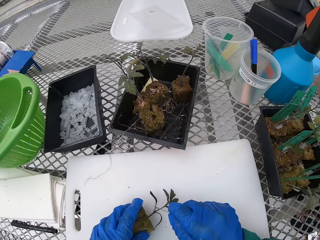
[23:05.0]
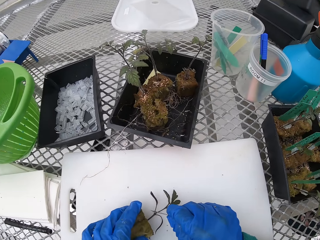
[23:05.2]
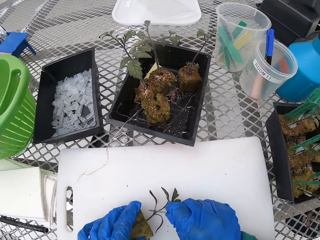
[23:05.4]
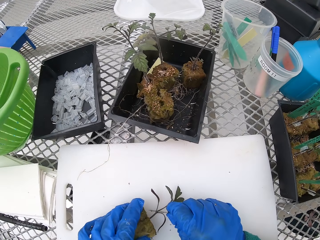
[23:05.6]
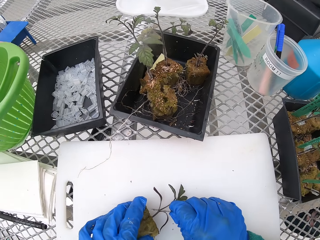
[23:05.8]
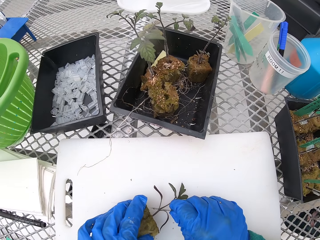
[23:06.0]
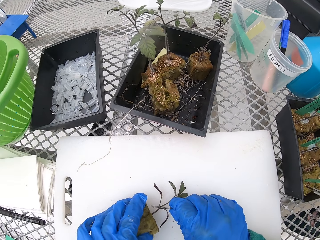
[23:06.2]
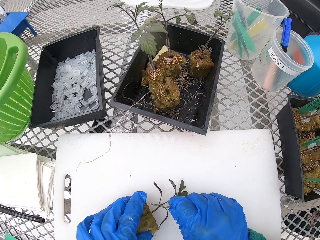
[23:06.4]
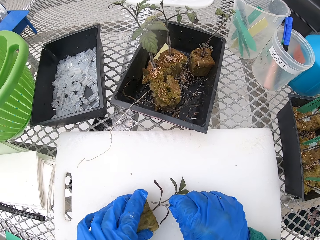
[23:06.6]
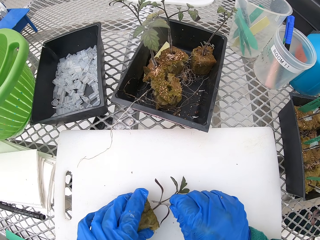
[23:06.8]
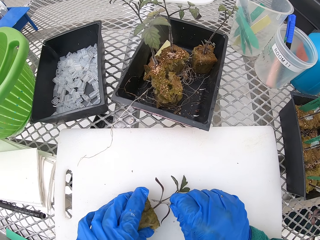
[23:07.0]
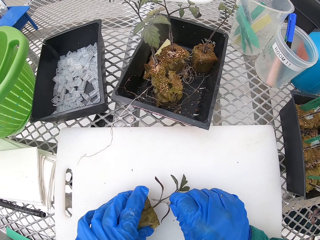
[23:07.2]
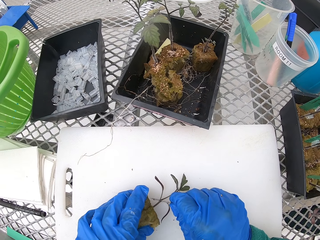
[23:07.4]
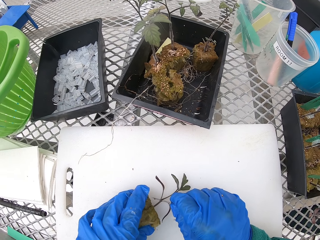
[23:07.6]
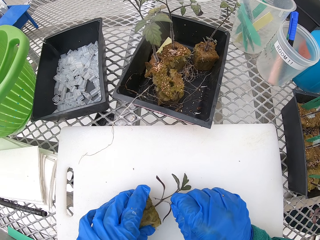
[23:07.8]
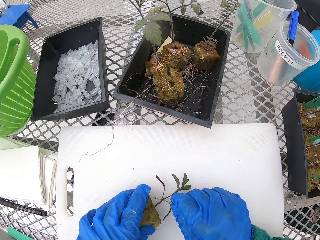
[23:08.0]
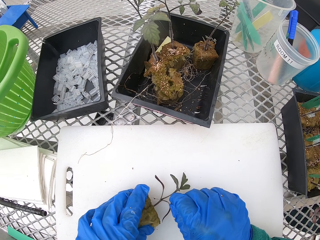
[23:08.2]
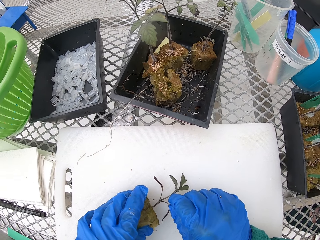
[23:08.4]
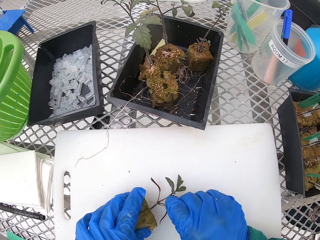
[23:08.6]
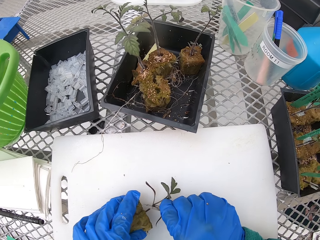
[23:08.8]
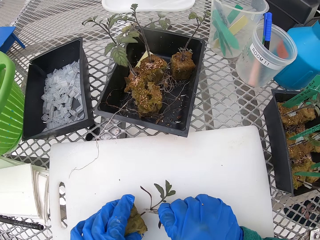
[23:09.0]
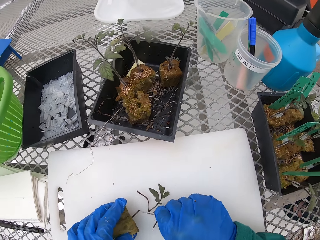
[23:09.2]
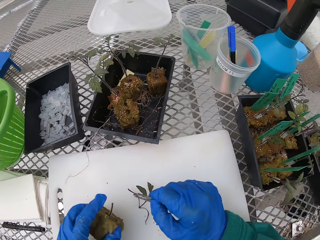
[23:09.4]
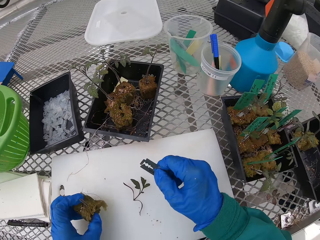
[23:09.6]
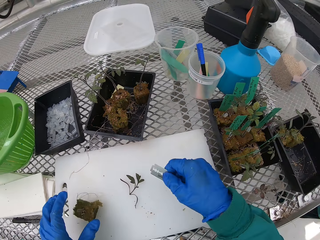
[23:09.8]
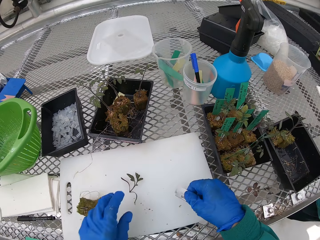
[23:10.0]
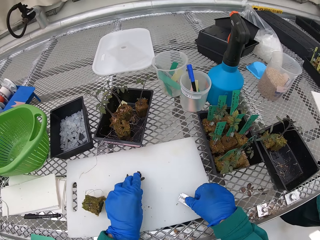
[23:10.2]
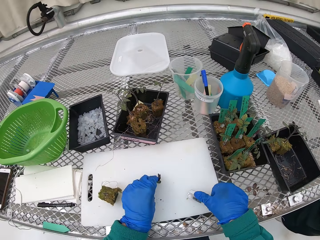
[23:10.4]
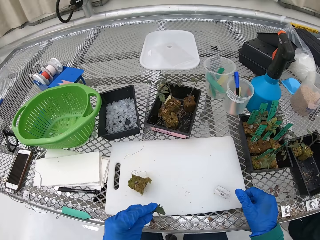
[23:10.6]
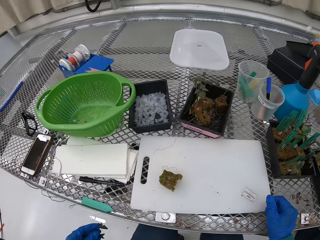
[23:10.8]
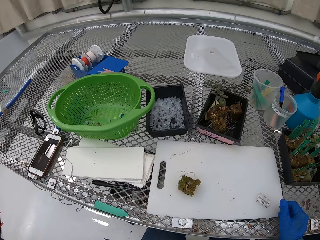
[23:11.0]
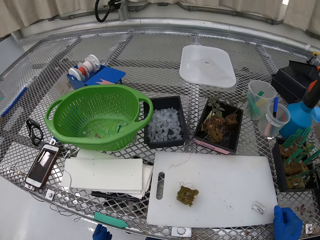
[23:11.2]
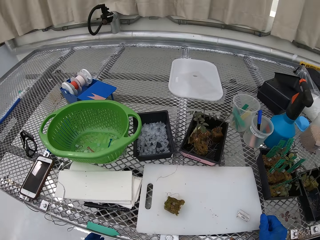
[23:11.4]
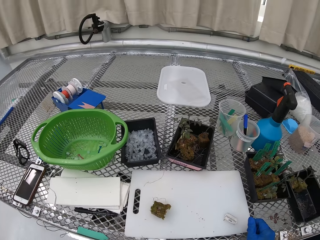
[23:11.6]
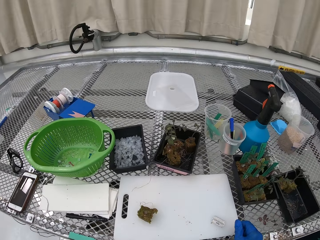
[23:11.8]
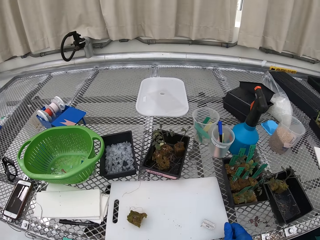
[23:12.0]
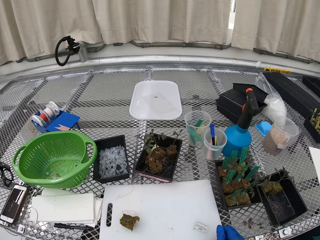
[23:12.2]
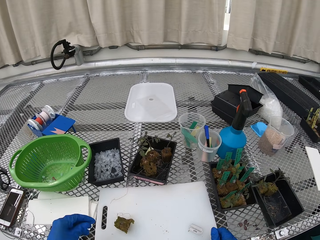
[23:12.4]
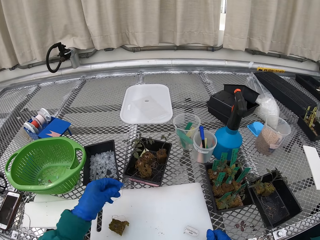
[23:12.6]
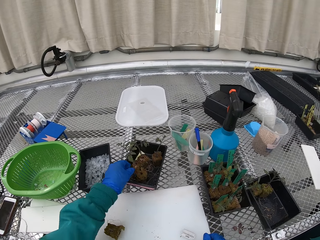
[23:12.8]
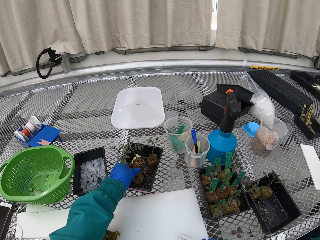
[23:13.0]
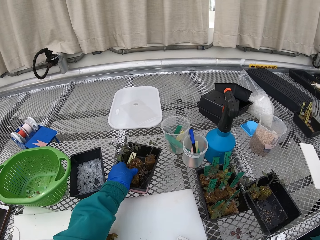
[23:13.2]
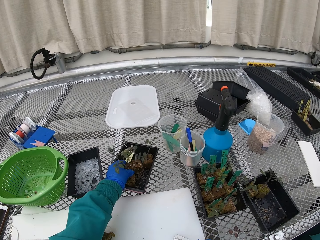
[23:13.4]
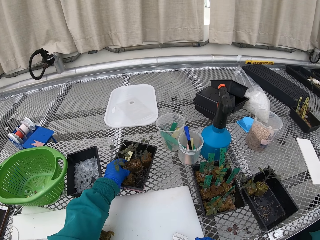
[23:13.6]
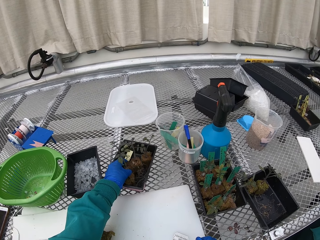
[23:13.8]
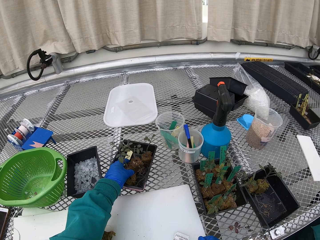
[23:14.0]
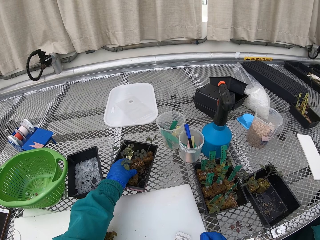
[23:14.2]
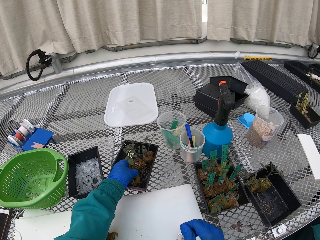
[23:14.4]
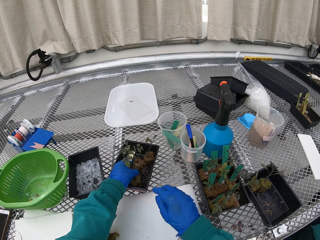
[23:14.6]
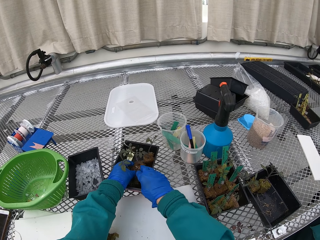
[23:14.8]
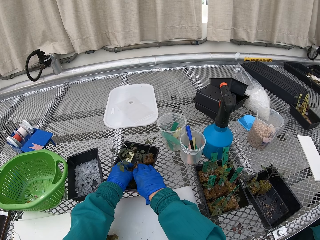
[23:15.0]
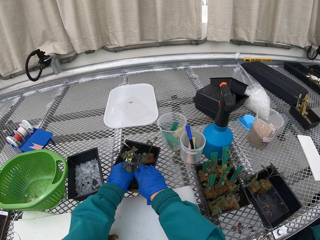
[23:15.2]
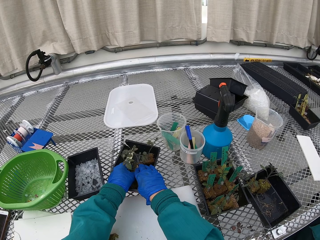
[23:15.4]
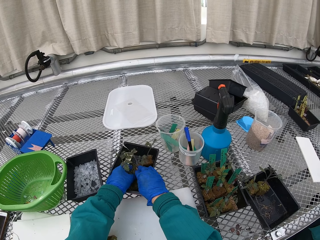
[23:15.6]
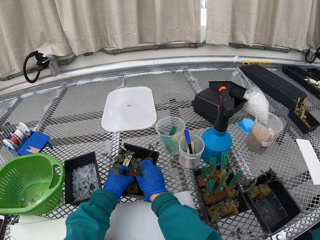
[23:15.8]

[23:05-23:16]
The camera wearer cuts the plant with the razor. They put the blade down, throw the plant in the bin, and pick up the plant.

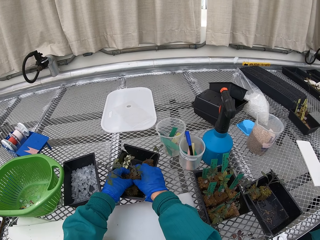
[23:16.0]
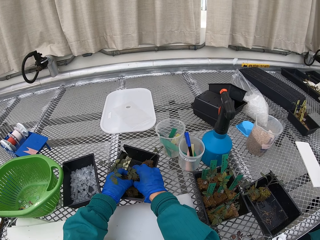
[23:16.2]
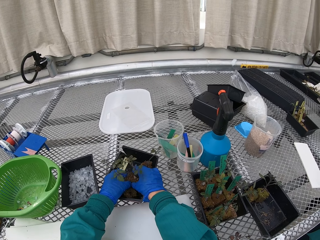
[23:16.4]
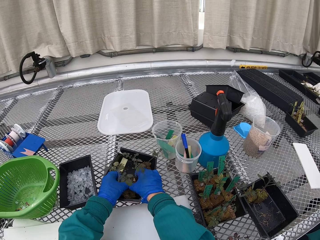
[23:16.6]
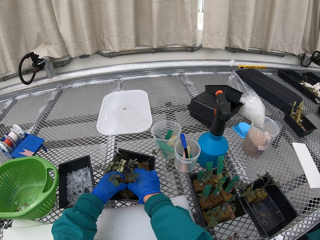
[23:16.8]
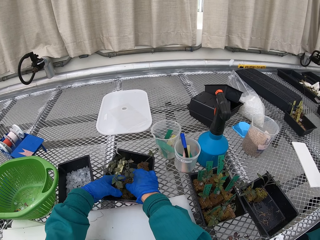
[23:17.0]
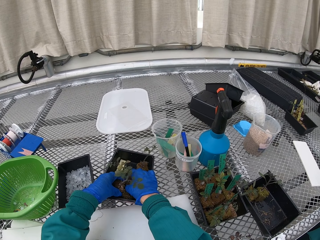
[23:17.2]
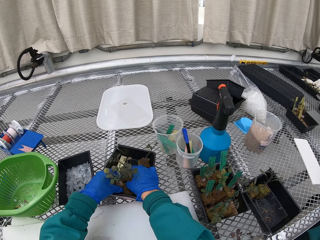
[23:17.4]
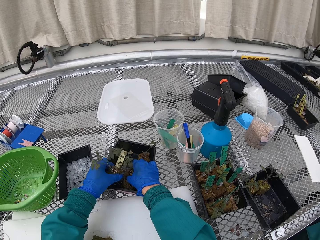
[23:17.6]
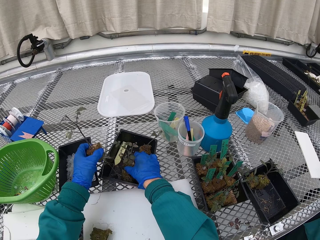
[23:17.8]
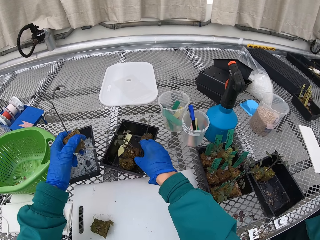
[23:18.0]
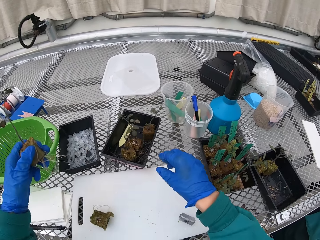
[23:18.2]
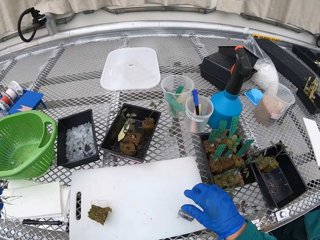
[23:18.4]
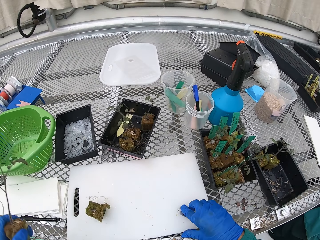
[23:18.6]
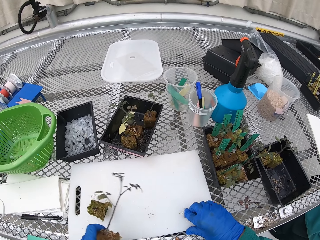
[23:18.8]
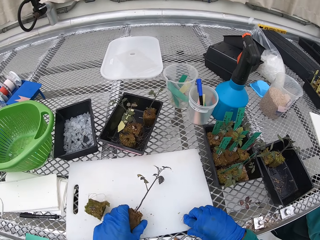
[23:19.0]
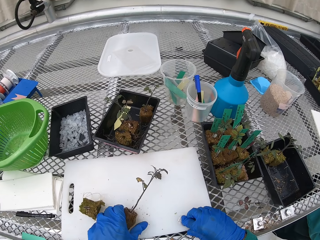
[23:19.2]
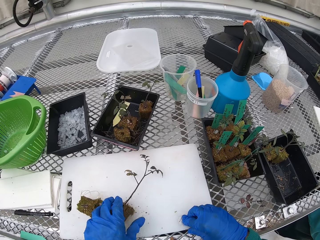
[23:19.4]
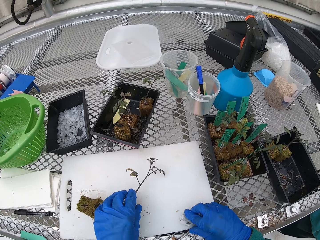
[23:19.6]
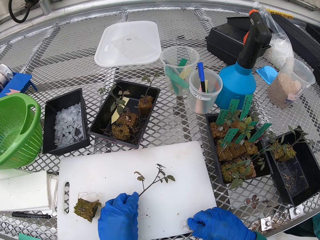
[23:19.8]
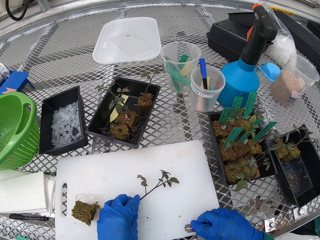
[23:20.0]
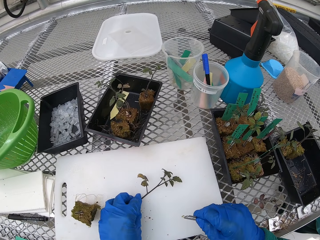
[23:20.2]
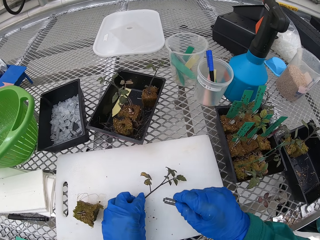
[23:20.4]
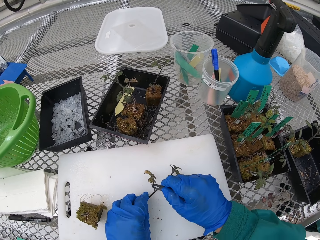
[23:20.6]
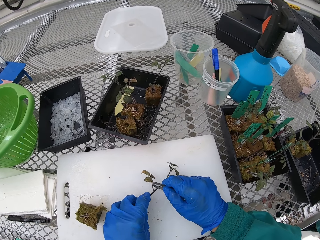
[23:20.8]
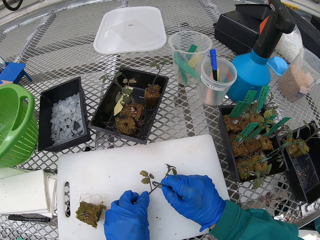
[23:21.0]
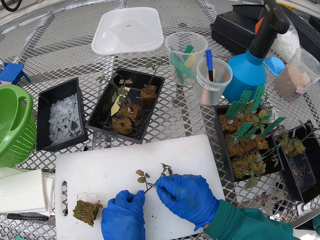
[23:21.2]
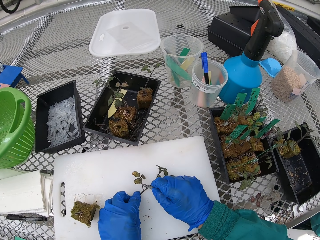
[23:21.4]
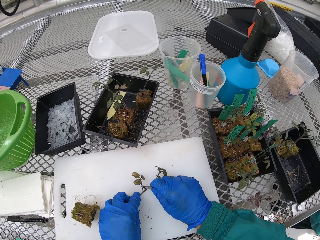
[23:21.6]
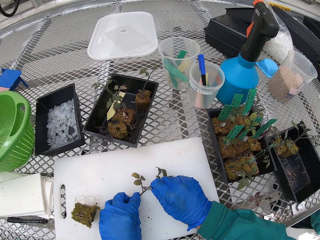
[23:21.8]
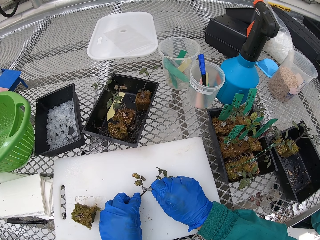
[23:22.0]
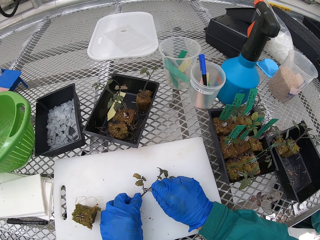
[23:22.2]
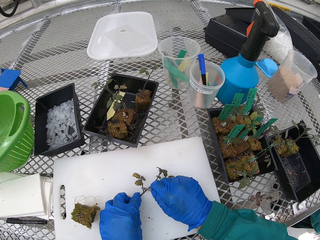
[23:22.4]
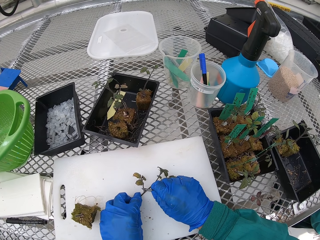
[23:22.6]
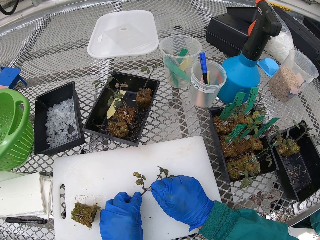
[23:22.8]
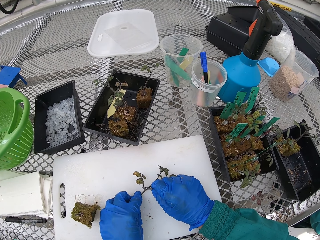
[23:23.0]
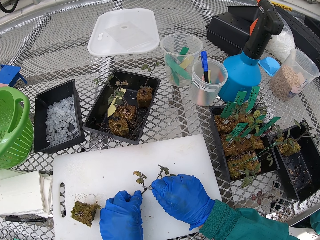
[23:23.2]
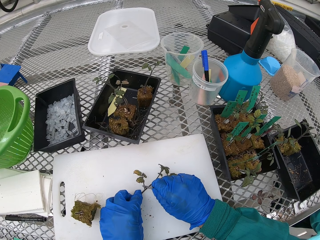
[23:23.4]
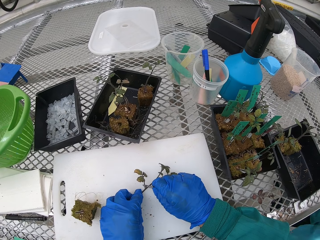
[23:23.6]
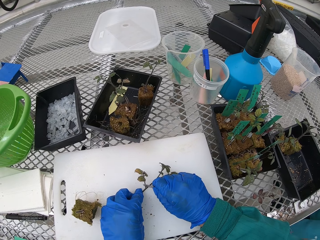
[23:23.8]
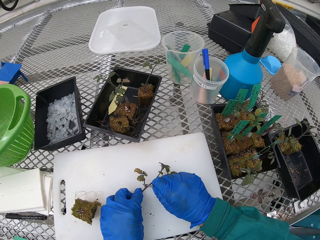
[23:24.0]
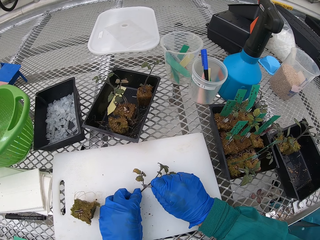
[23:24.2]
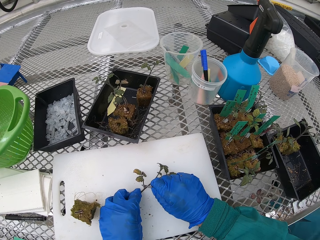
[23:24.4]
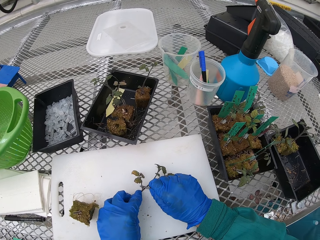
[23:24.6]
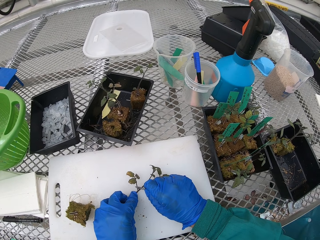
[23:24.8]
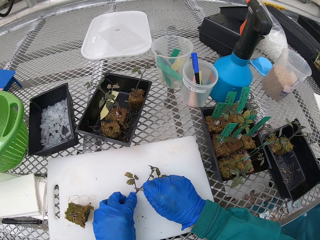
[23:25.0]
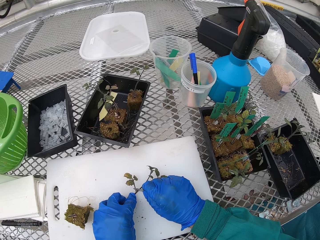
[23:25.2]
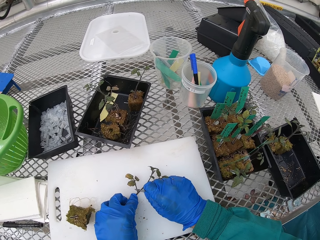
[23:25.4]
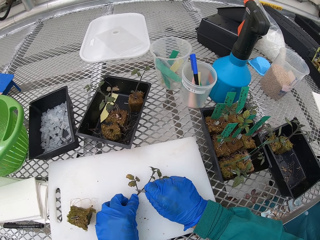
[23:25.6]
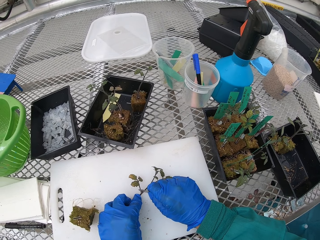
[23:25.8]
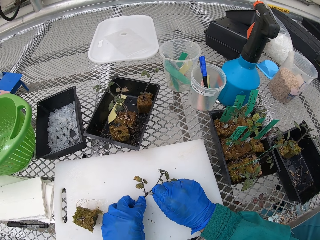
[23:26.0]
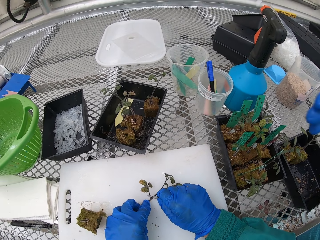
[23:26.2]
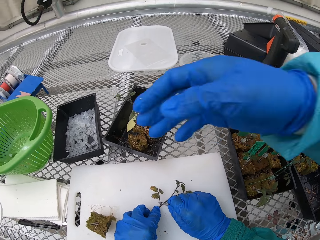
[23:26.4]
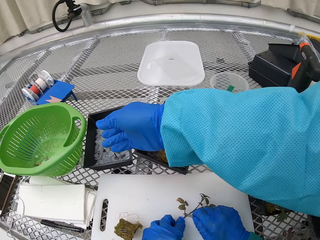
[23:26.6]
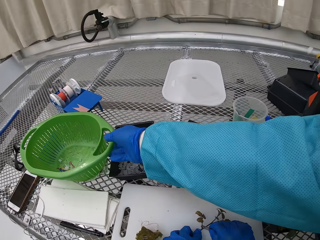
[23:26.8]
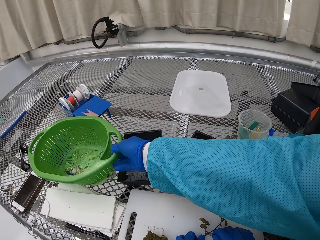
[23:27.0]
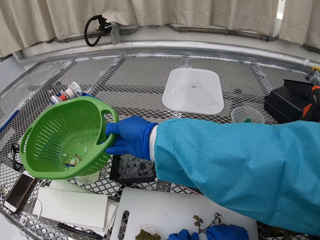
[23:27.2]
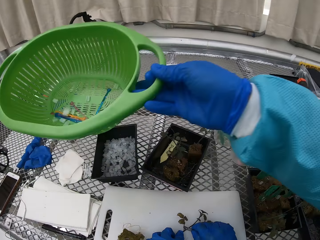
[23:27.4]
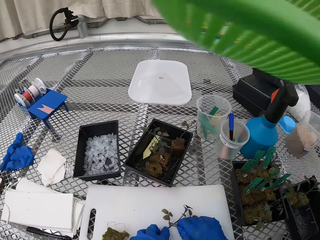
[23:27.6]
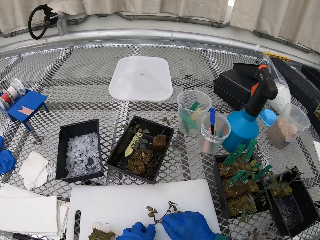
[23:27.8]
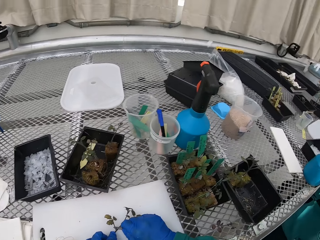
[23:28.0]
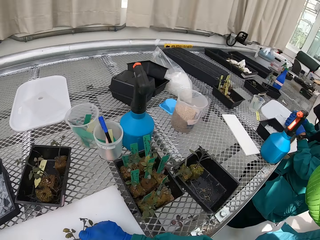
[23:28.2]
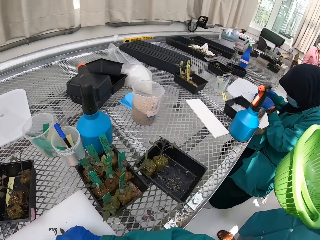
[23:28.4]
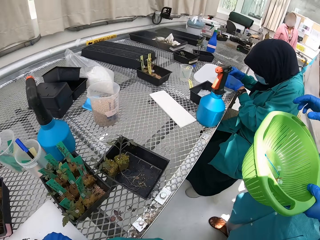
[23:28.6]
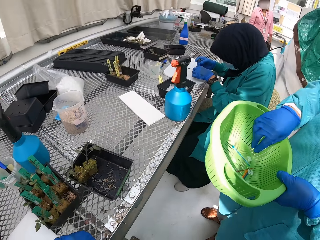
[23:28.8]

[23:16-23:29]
The camera wearer picks the plant from the tray. They pick up the blade and cut the plant. A woman picks up the basin or basket.
